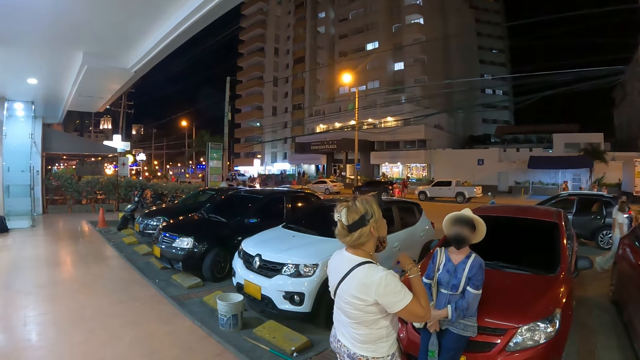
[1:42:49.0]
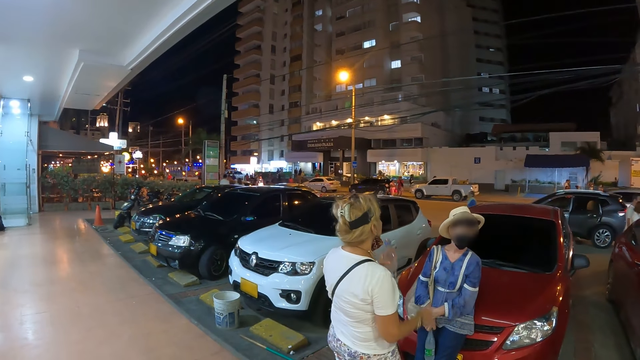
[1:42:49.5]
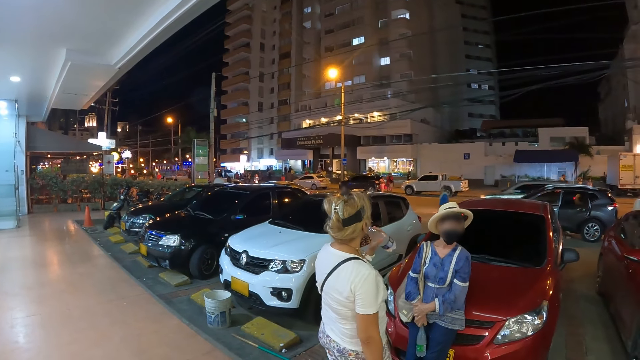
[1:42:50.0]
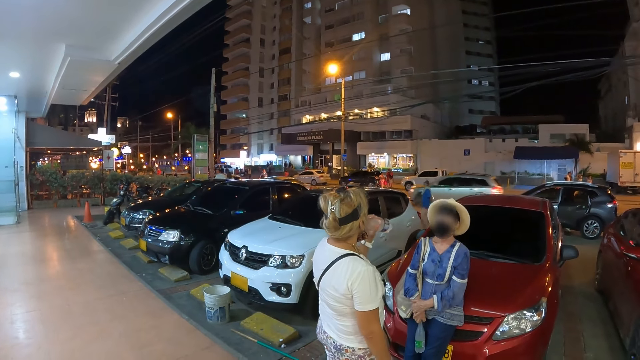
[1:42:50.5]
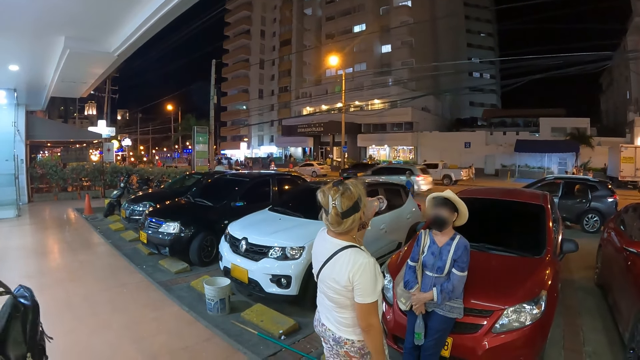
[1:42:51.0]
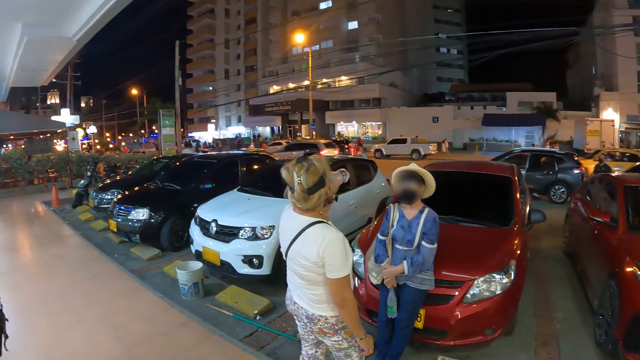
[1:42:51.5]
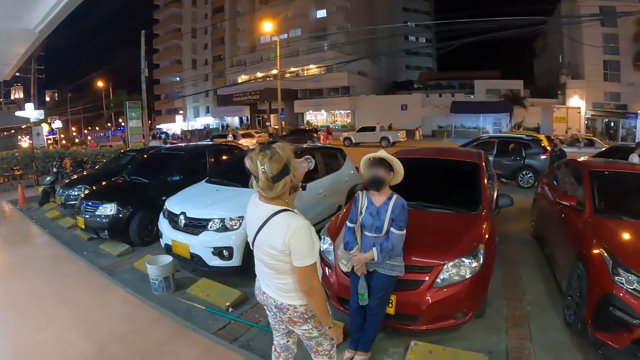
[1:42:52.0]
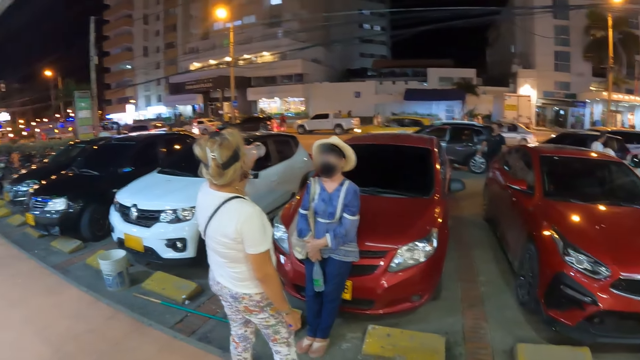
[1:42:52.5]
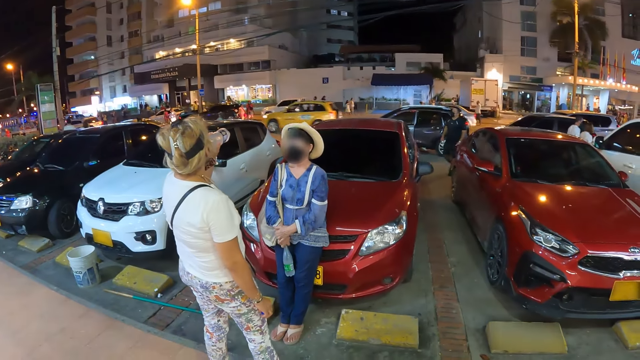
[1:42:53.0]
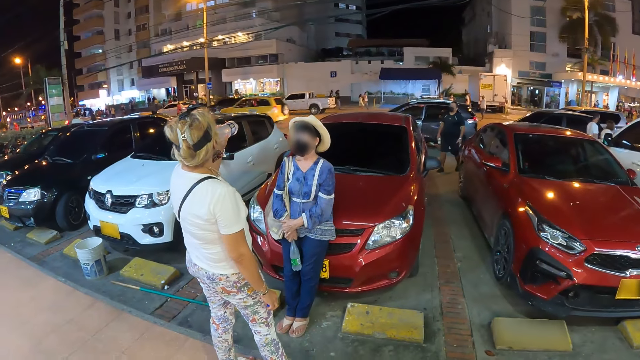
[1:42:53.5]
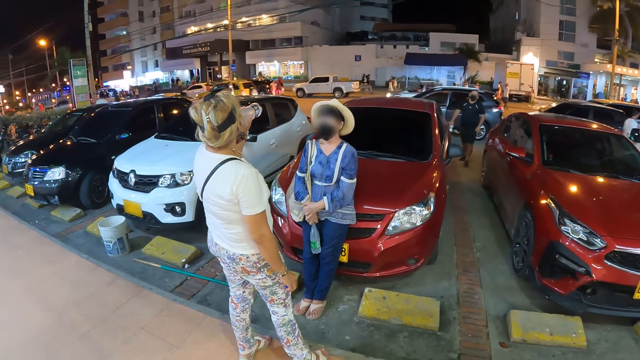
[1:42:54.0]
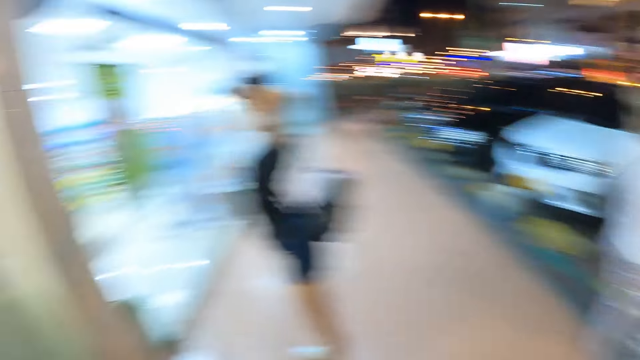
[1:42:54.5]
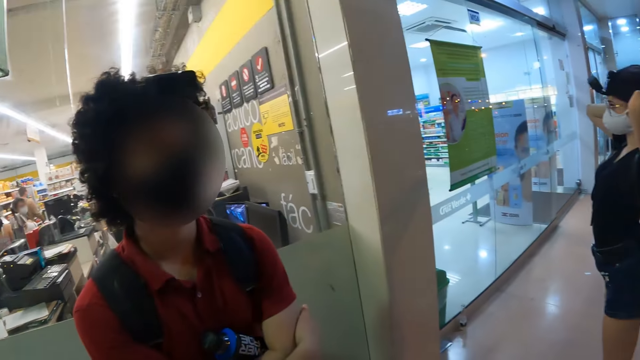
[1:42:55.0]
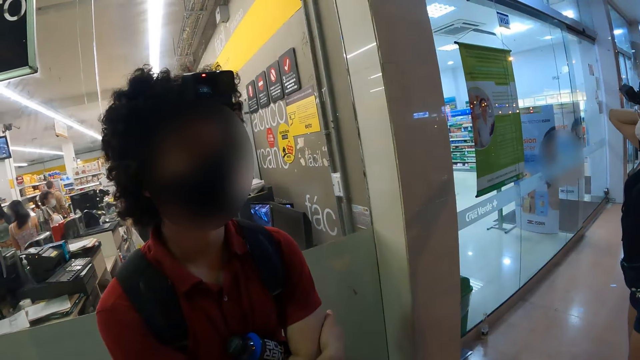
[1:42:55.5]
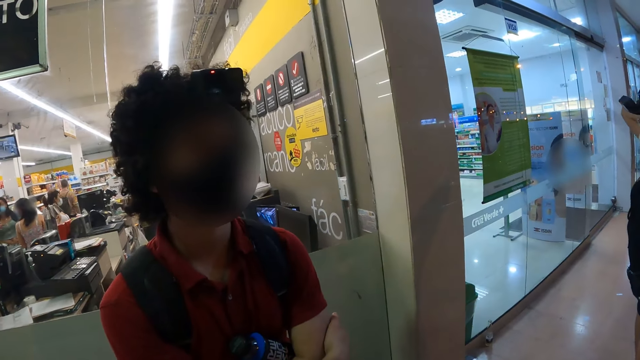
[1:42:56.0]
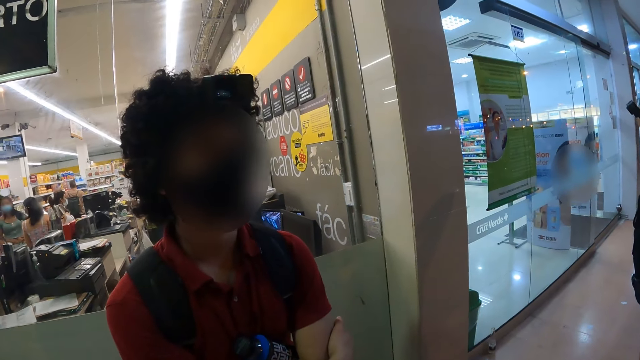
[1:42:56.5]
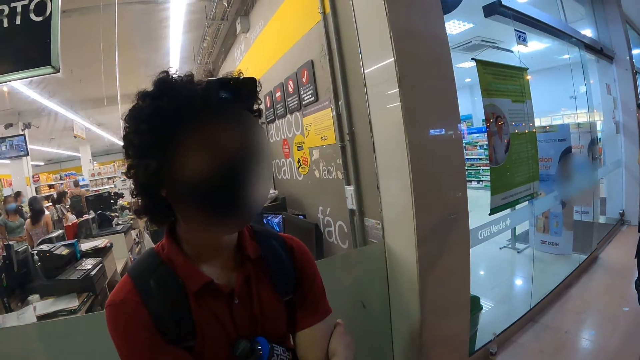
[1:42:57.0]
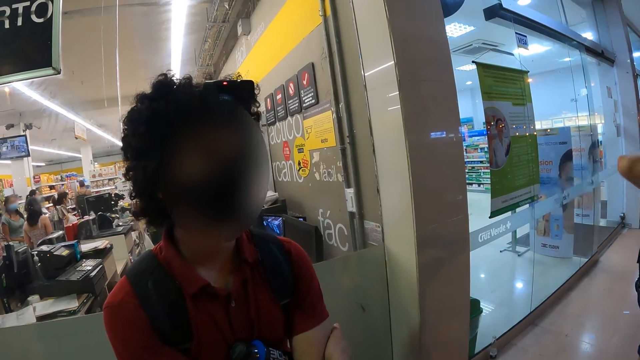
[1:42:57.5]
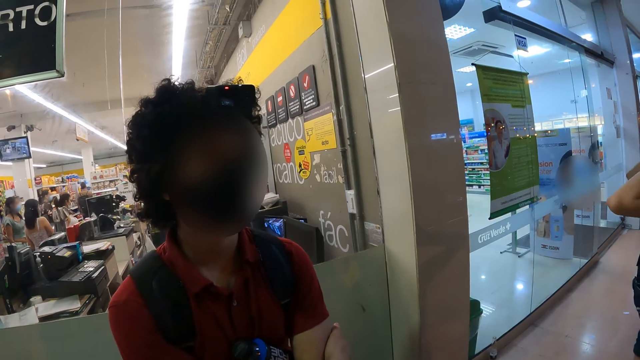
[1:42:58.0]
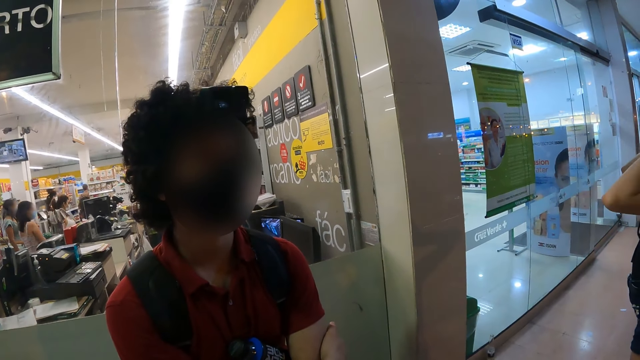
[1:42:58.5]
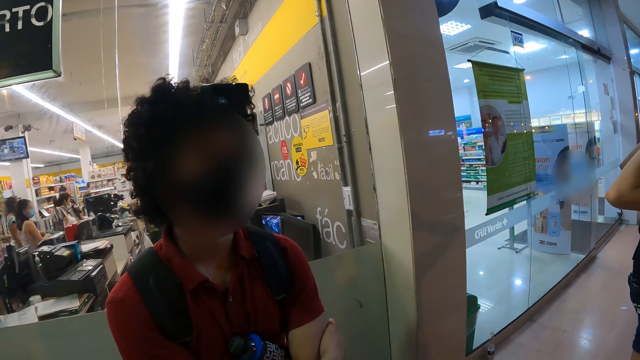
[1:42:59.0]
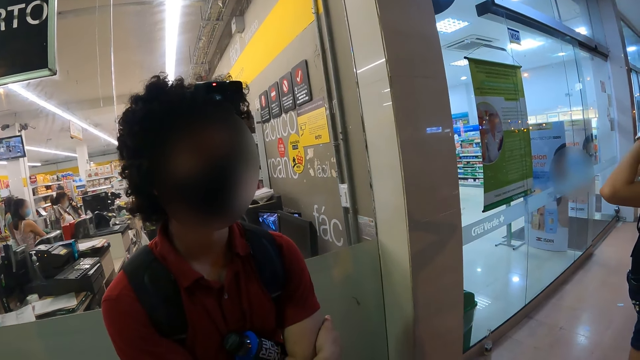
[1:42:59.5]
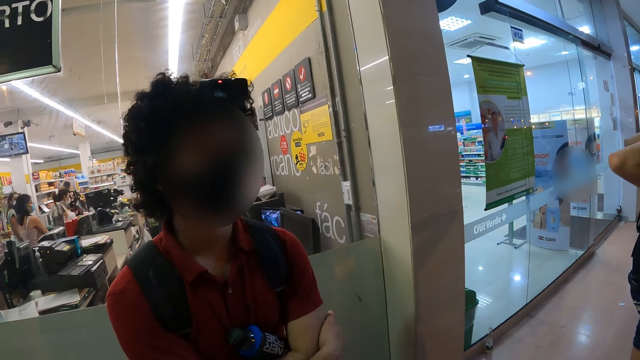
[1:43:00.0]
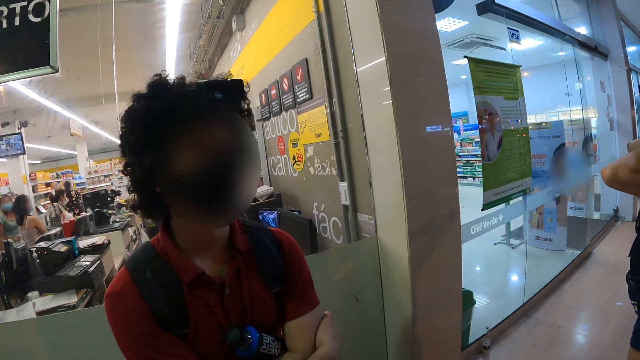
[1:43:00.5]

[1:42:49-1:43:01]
The woman drinks from the bottle of water in her left hand. The camera wearer turns towards the man. They talk to the man. Another woman packs her hair with both hands.

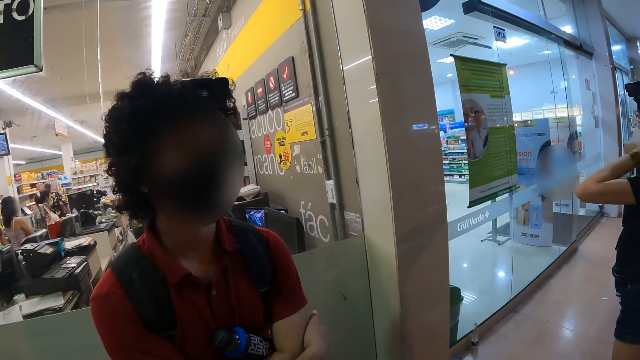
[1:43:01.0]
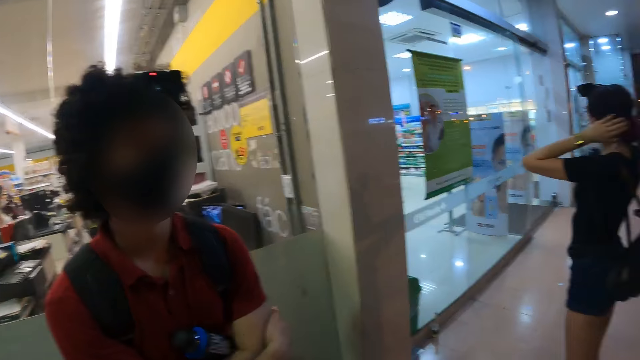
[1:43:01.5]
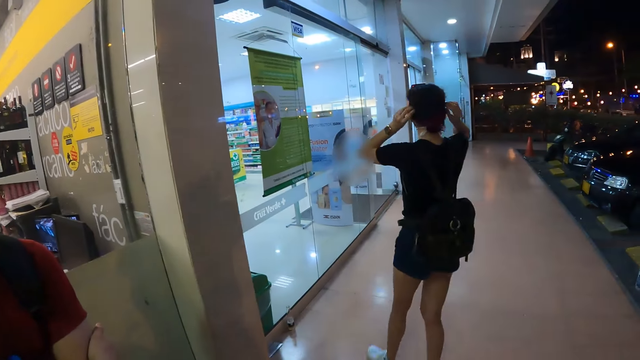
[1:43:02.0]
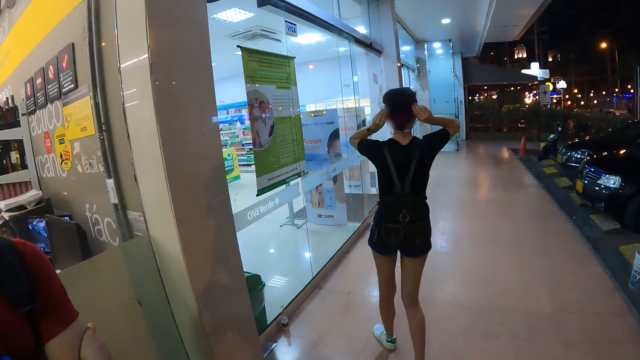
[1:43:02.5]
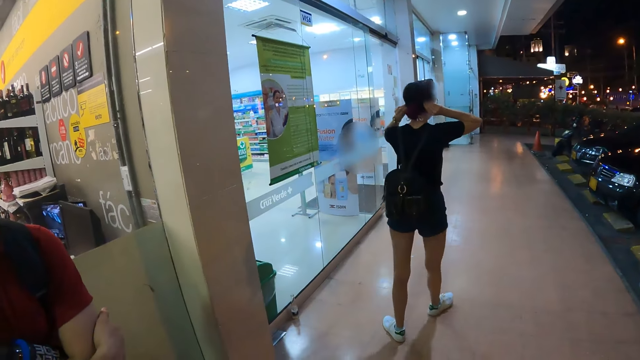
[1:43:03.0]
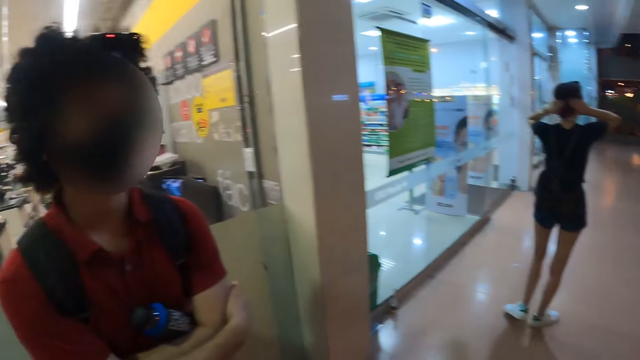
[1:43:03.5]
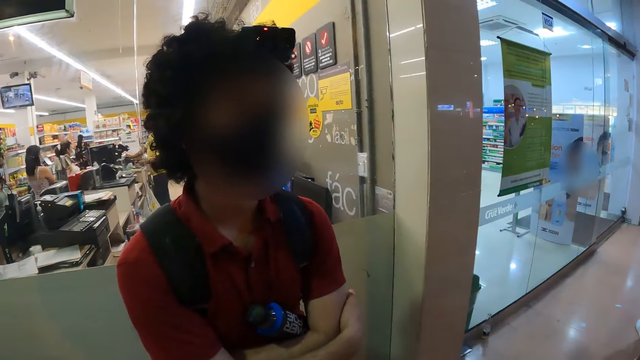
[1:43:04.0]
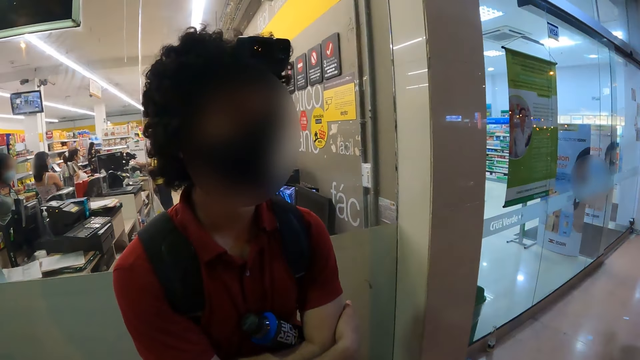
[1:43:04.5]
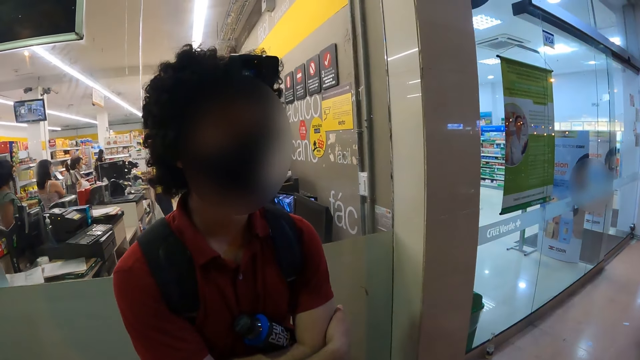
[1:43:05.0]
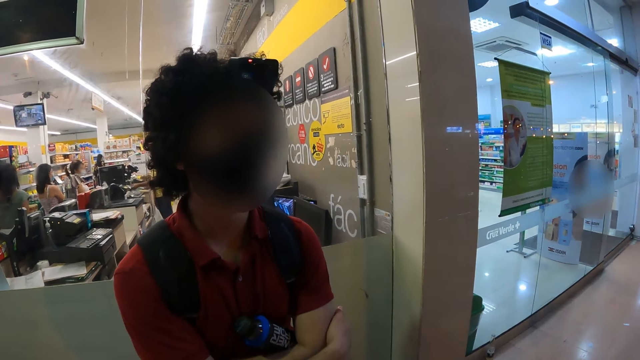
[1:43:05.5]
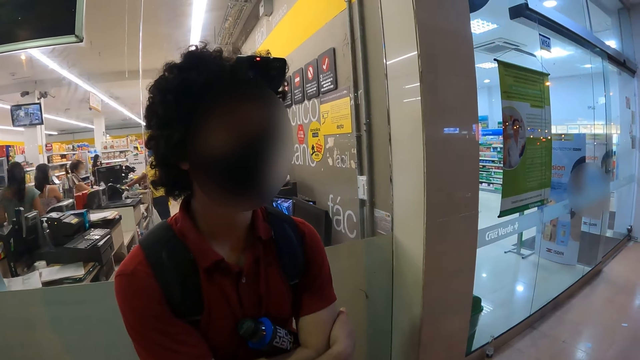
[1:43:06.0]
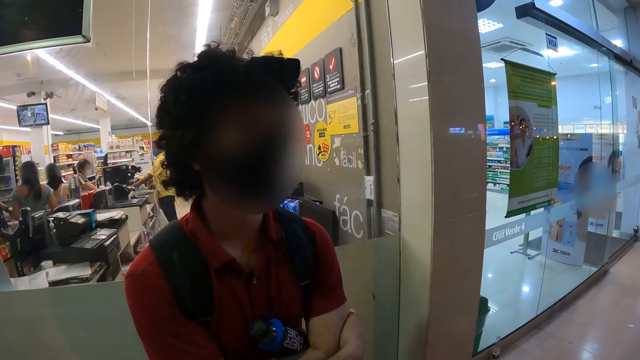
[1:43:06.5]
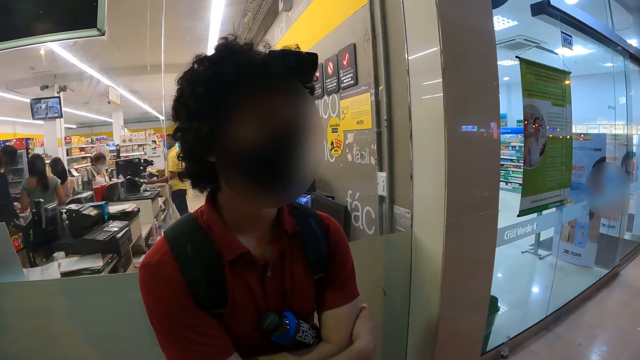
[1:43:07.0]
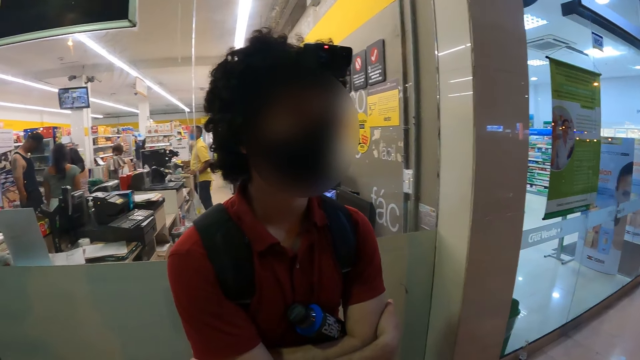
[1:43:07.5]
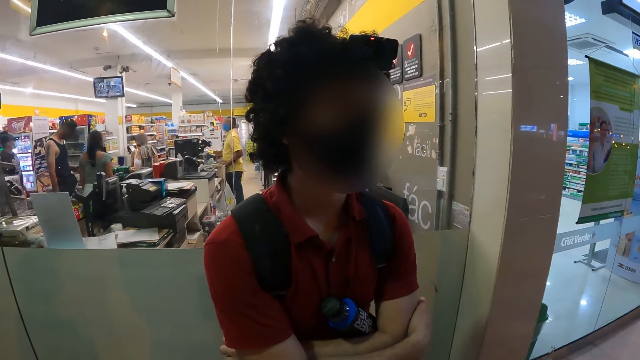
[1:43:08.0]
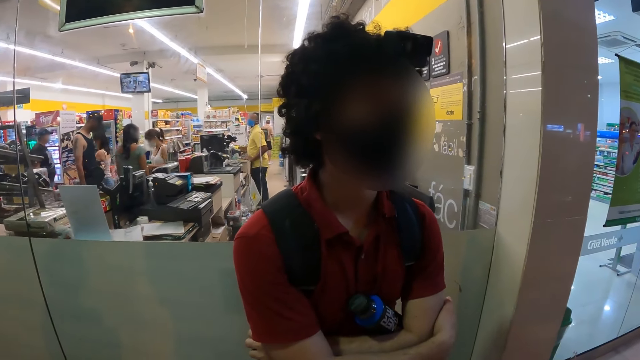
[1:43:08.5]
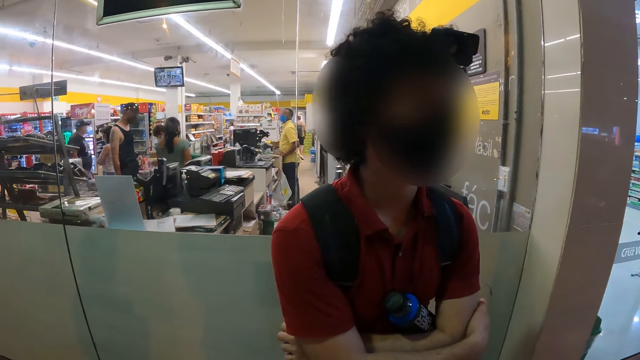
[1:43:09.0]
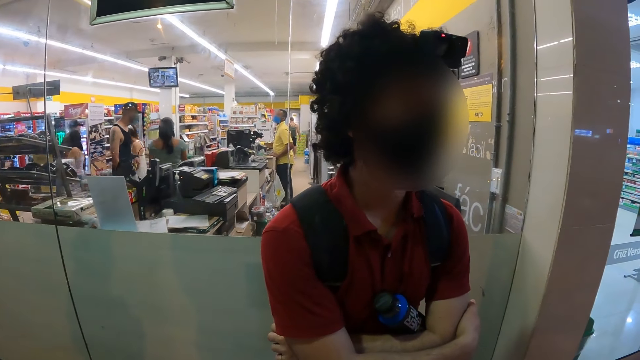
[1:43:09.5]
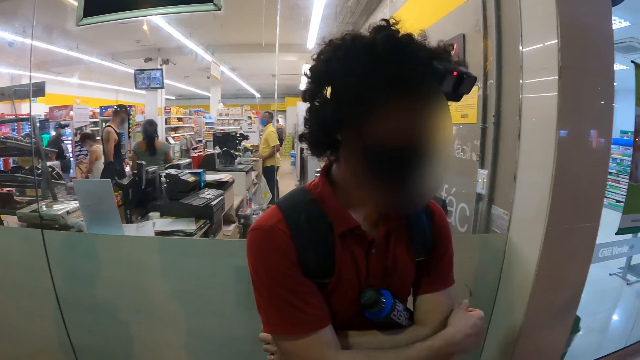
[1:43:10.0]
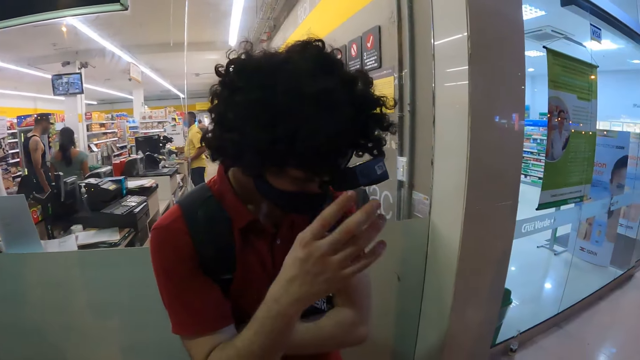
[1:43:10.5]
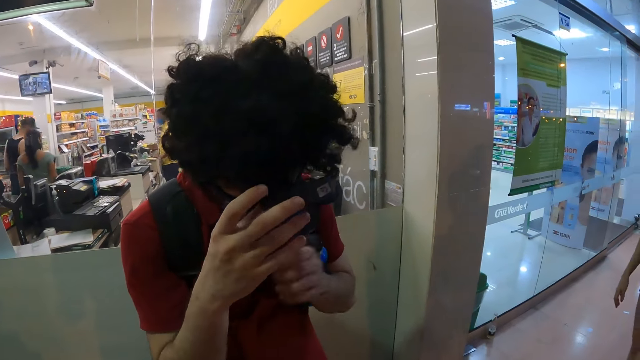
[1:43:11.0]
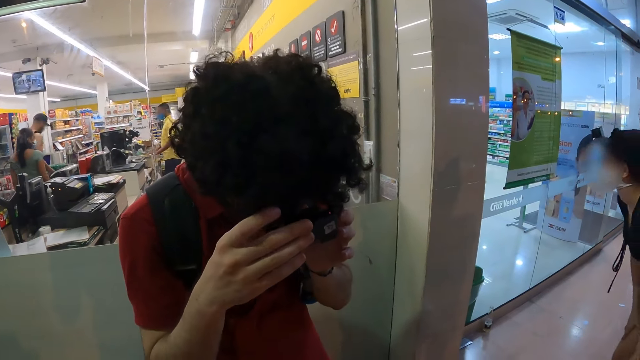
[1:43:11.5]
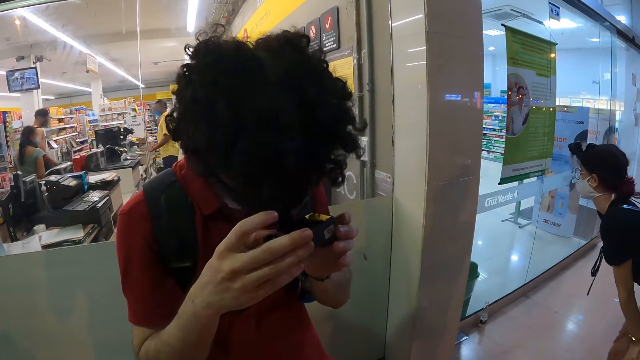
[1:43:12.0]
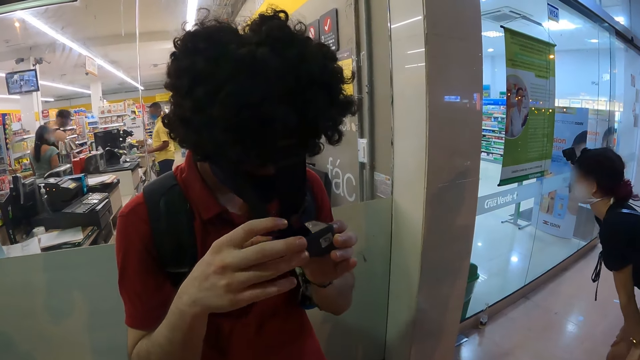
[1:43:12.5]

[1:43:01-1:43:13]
The camera wearer turns towards the woman. They look around. They turn towards the man. The man adjusts his camera with both hands.
